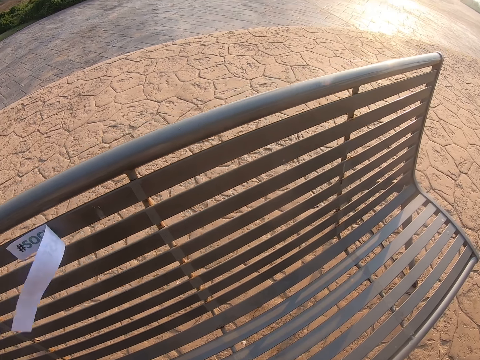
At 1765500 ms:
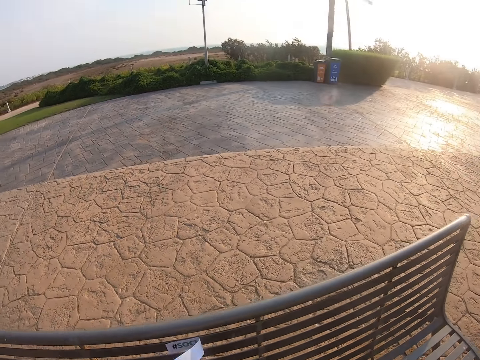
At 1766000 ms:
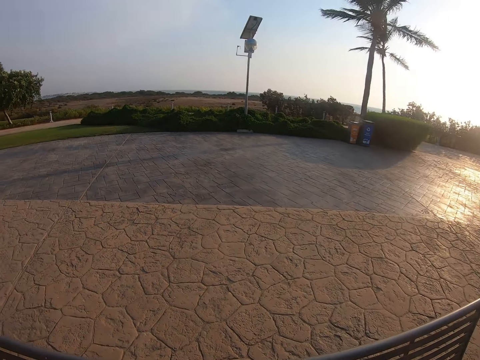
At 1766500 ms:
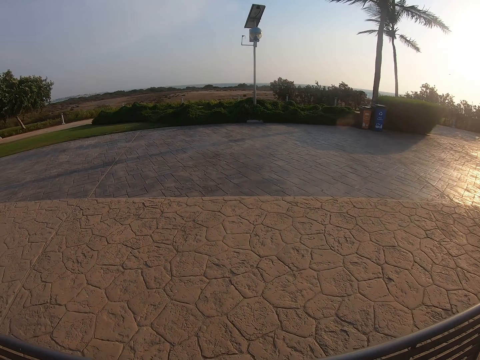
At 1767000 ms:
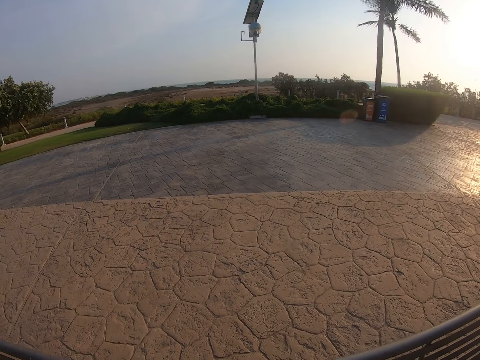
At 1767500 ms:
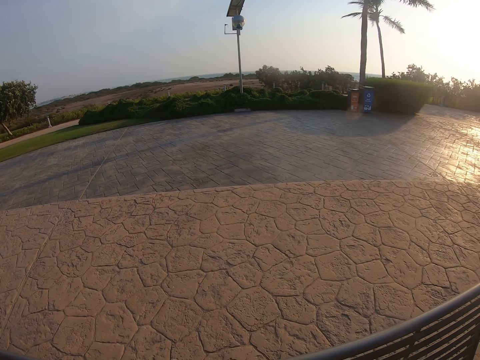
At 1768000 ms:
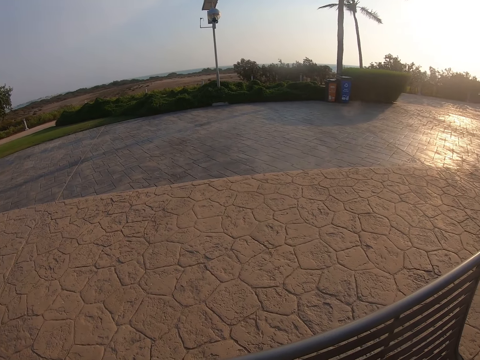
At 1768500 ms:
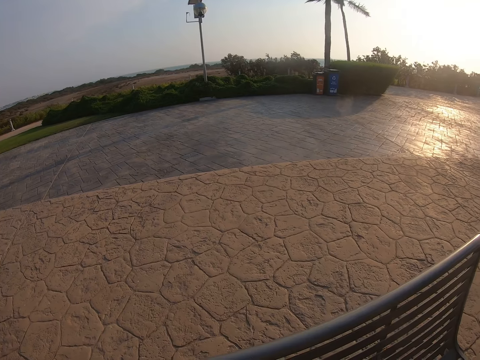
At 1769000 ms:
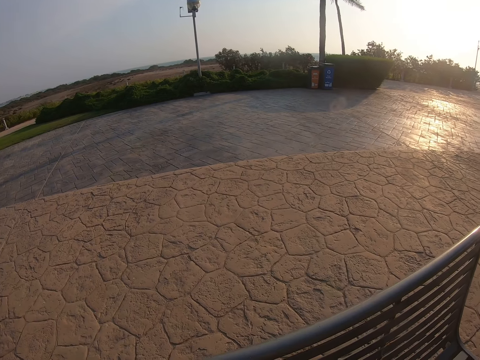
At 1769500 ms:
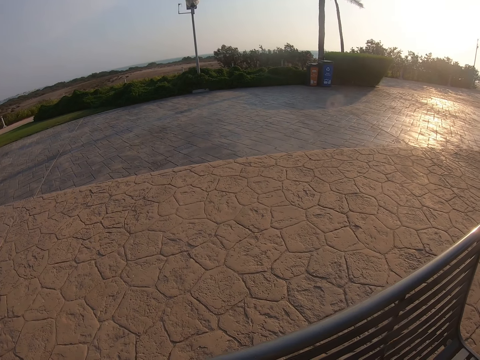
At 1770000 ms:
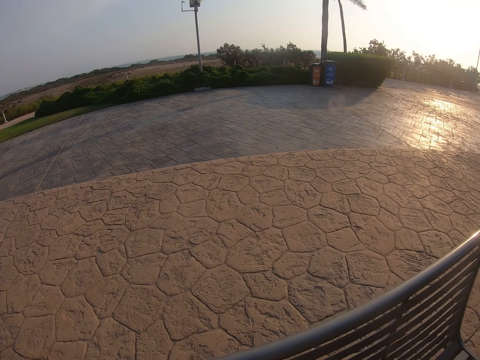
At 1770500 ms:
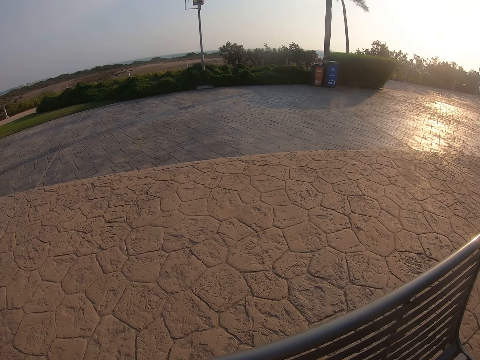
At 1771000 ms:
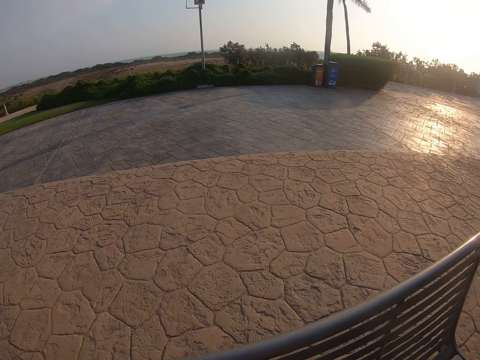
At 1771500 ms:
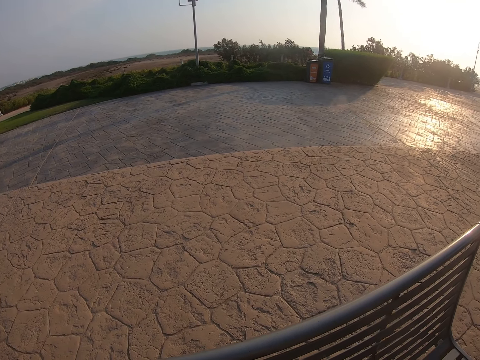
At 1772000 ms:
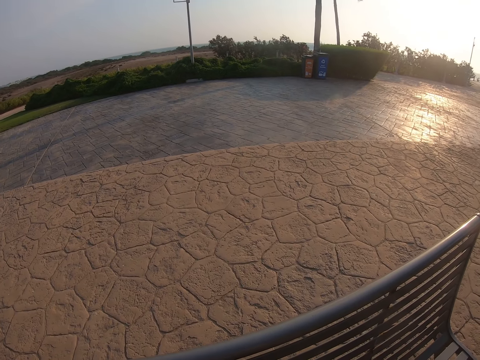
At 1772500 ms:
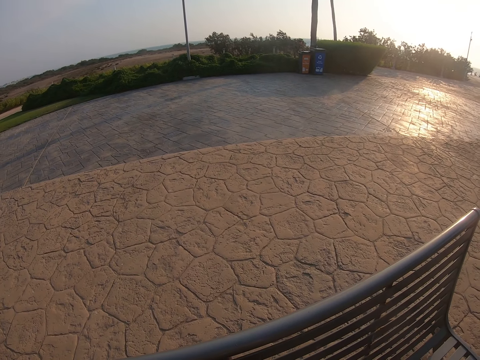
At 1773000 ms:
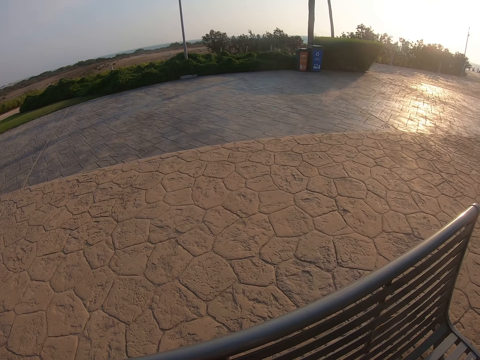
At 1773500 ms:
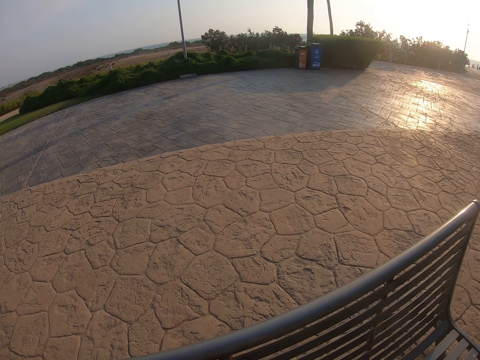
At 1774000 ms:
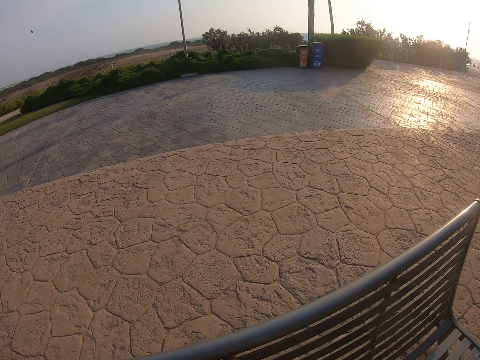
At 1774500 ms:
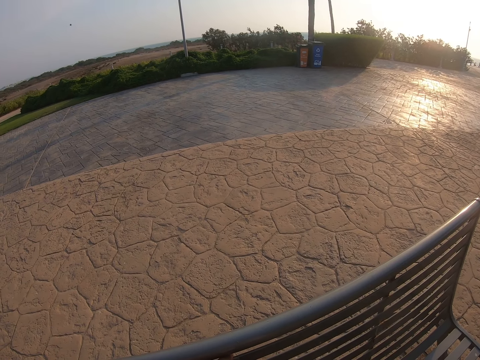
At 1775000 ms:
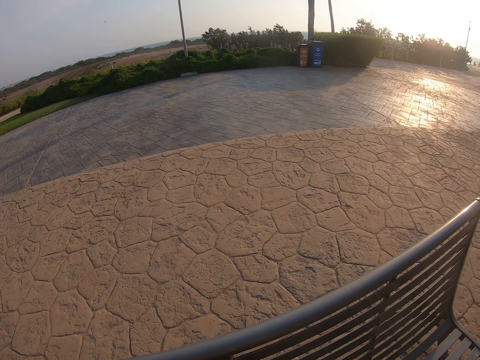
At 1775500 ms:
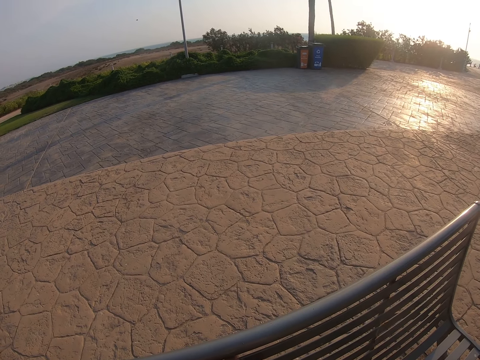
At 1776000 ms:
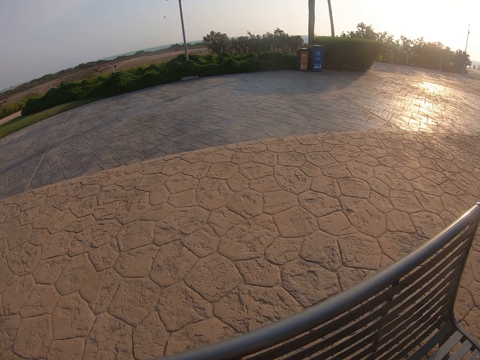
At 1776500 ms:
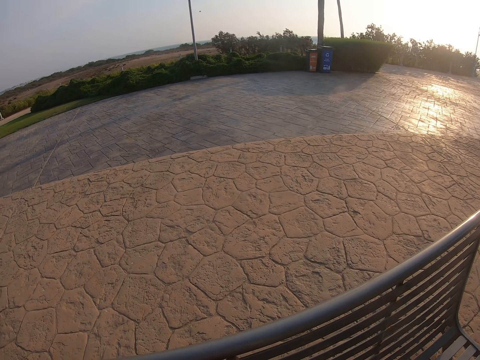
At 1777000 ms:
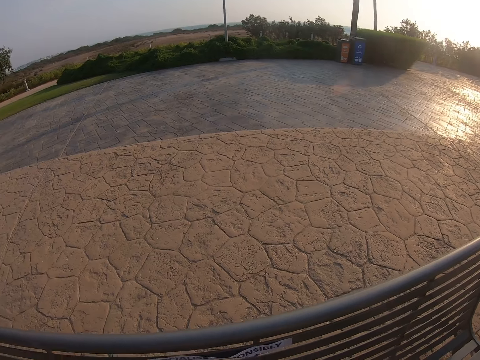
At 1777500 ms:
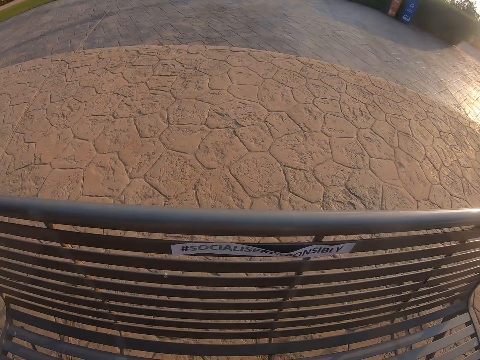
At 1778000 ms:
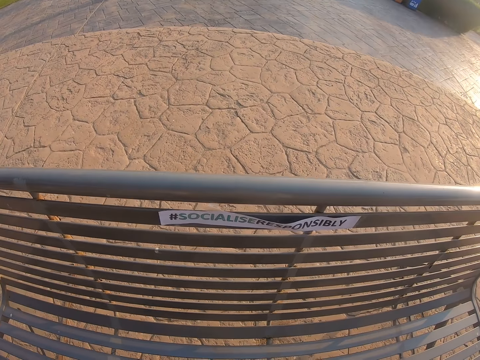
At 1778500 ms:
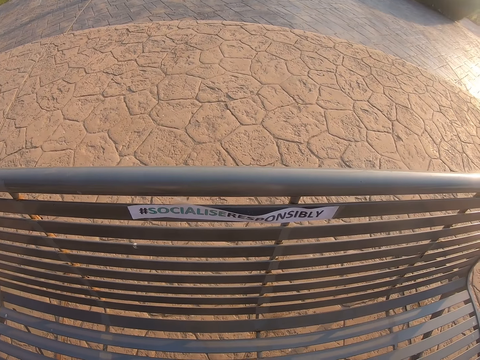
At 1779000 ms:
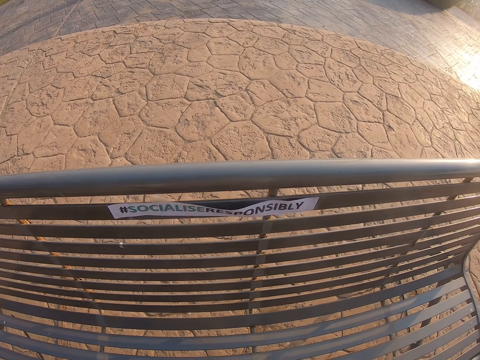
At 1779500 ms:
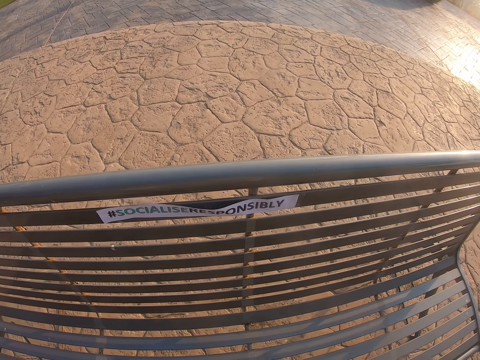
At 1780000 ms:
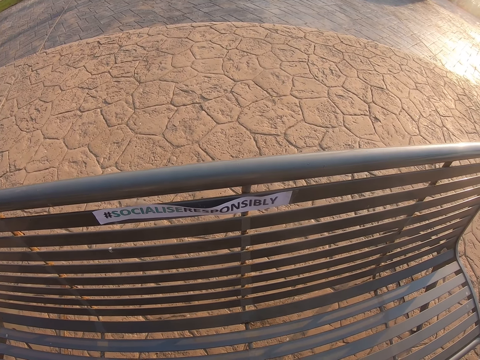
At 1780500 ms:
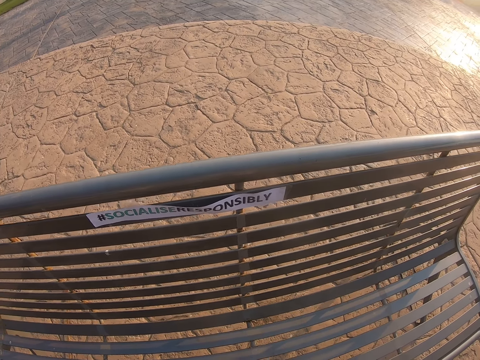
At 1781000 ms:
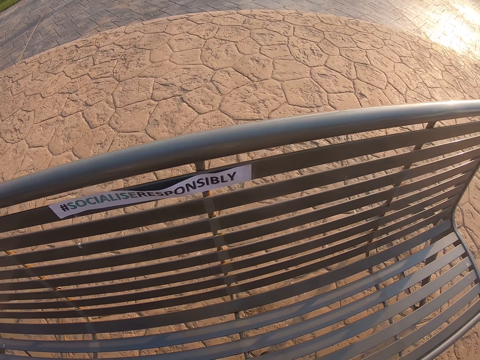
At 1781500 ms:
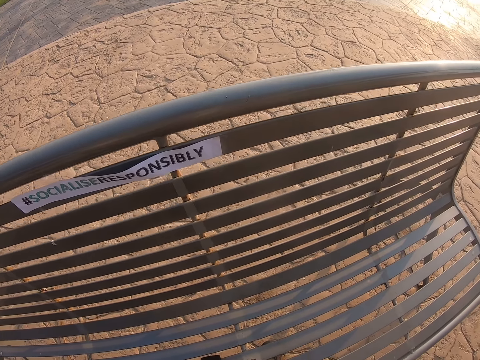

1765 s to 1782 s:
The camera wearer looks at the compound. They look at the paper.

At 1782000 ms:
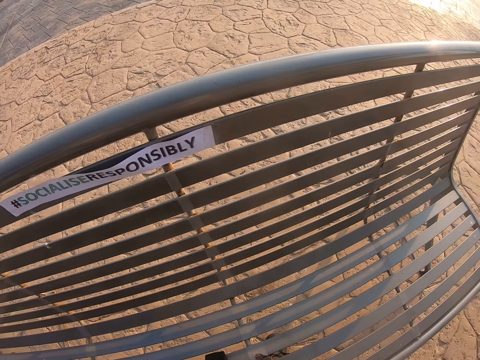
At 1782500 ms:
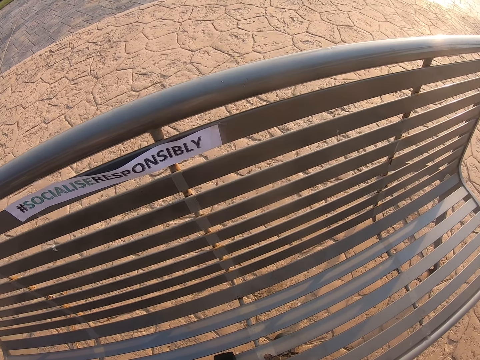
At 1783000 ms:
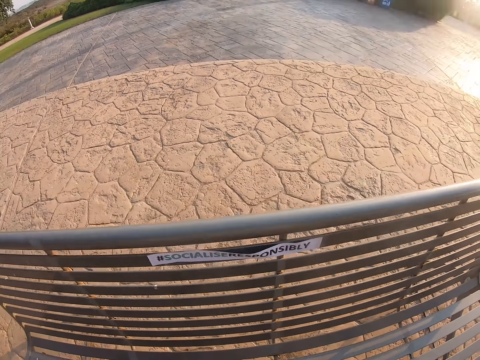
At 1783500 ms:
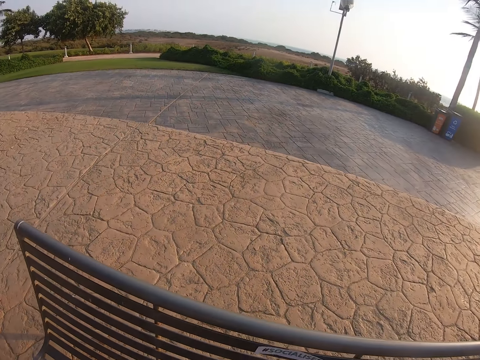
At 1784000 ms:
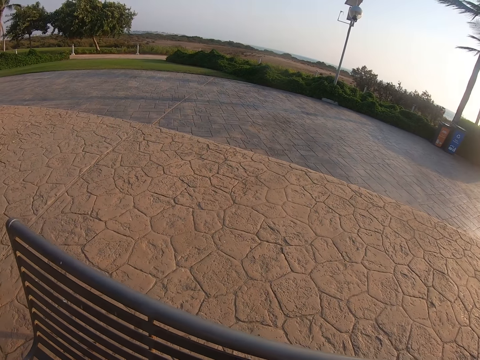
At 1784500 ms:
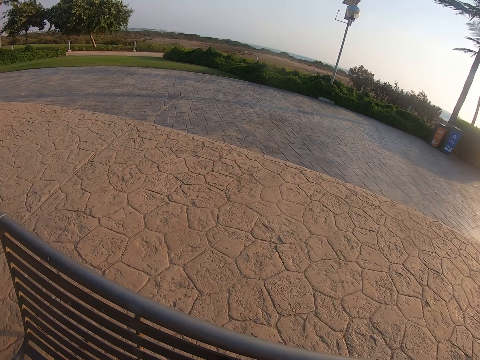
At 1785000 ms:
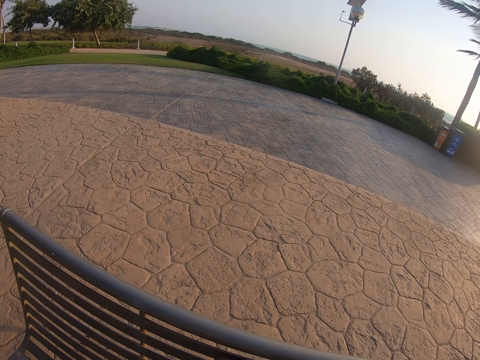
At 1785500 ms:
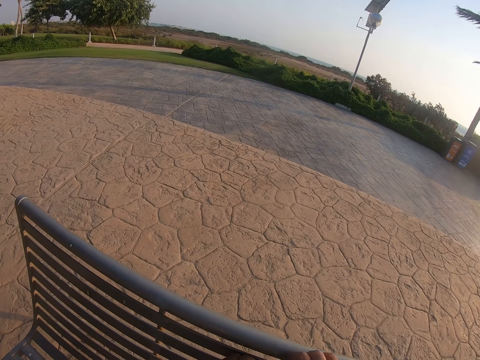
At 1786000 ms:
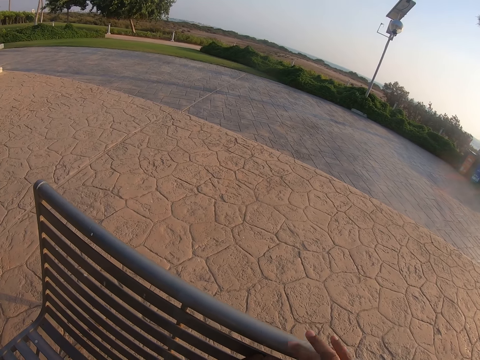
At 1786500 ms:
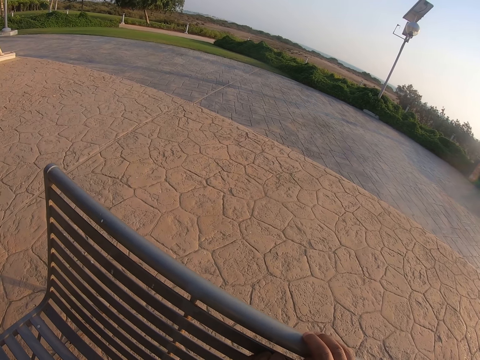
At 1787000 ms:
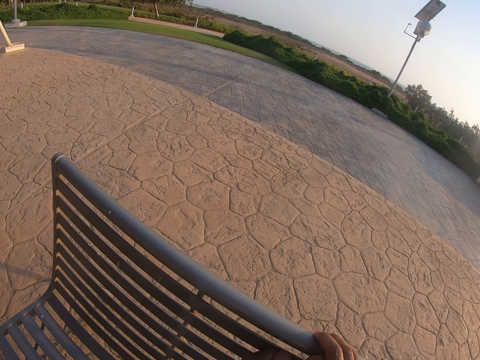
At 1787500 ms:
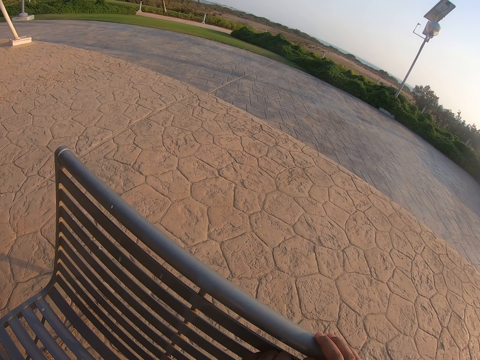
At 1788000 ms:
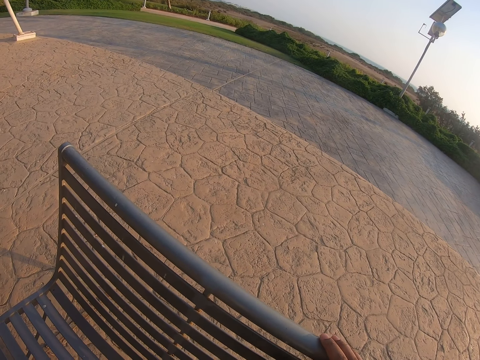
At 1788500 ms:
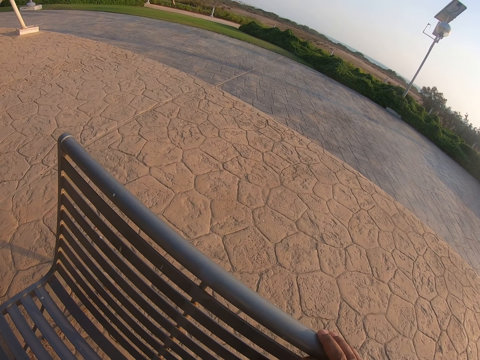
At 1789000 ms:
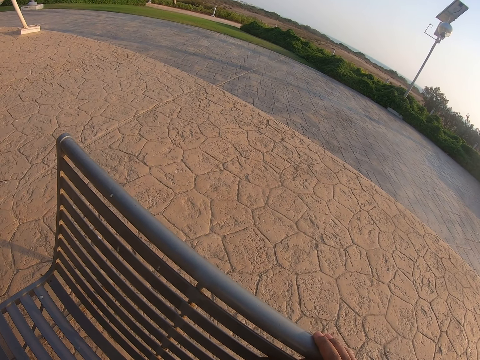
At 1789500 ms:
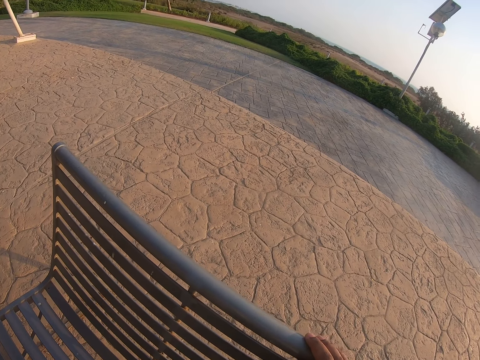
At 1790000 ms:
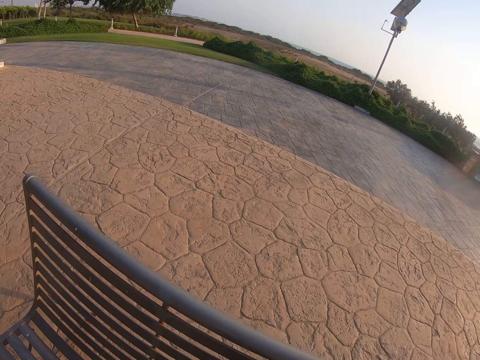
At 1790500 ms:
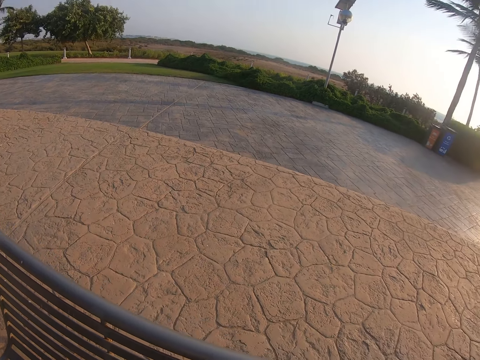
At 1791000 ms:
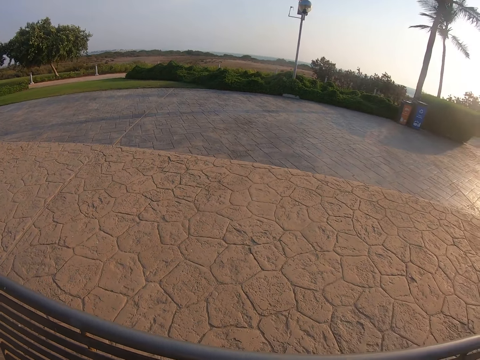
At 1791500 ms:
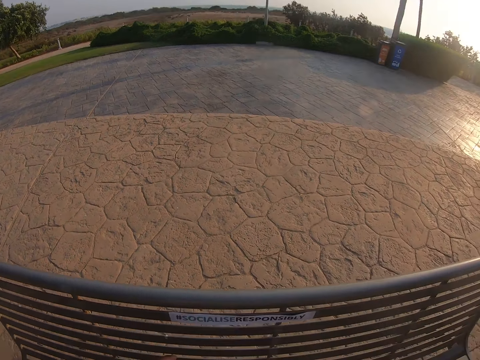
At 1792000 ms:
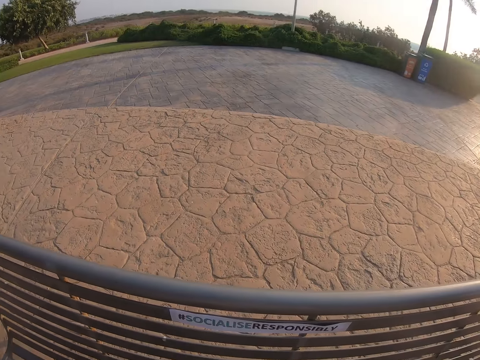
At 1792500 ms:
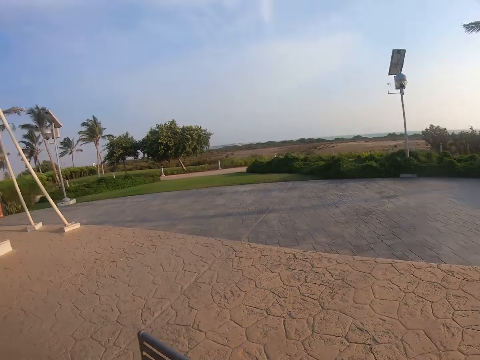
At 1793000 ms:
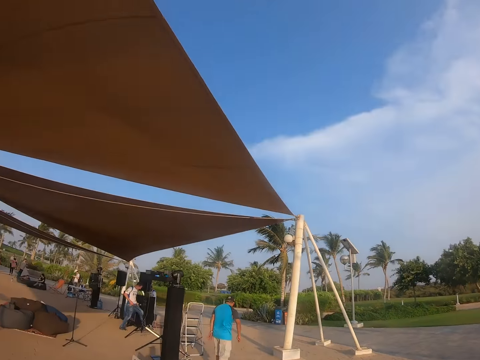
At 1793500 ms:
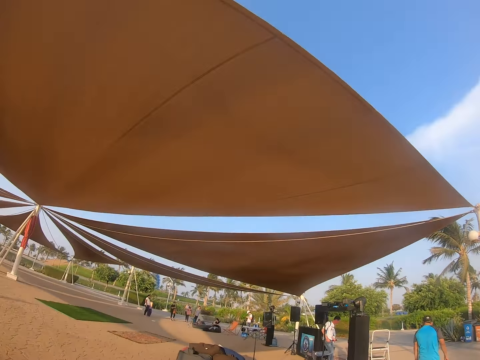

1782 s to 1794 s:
The camera wearer looks at the compound. They put the hand on the seat. They look at the paper.
